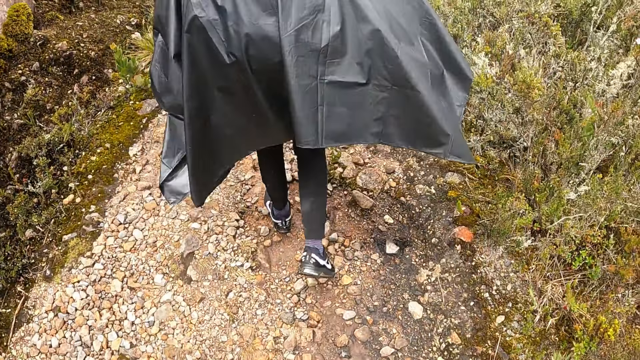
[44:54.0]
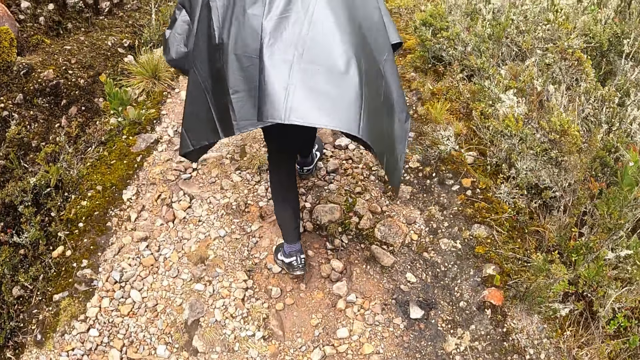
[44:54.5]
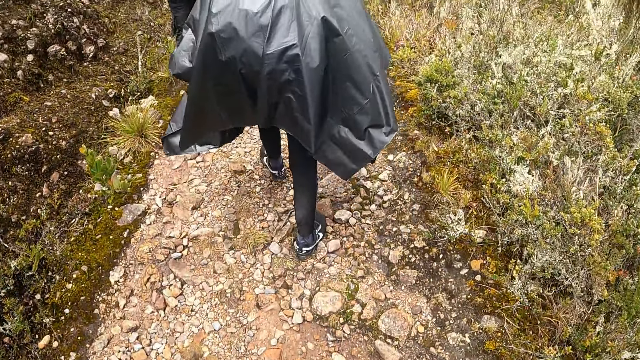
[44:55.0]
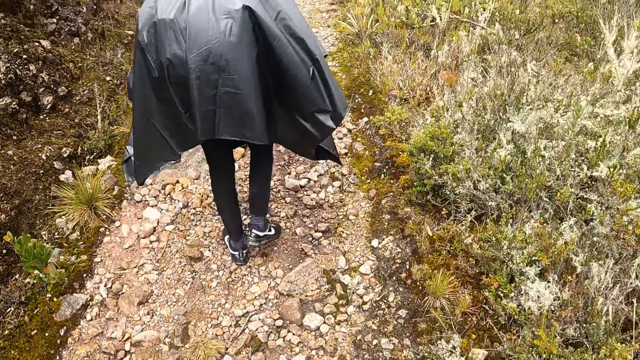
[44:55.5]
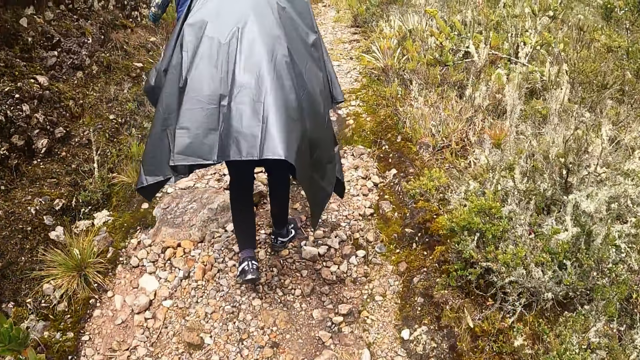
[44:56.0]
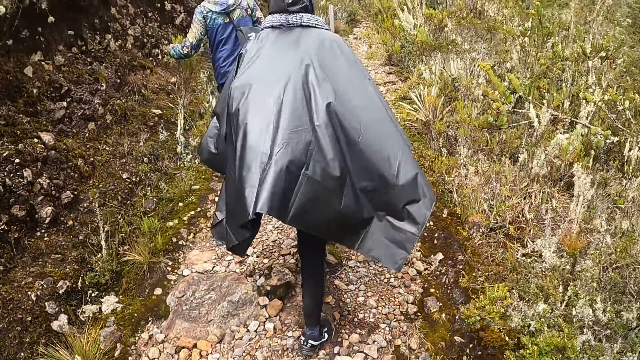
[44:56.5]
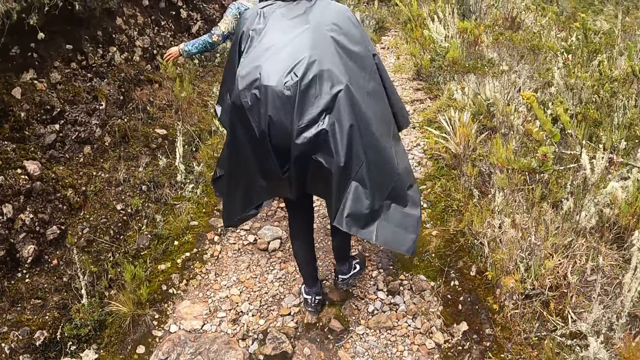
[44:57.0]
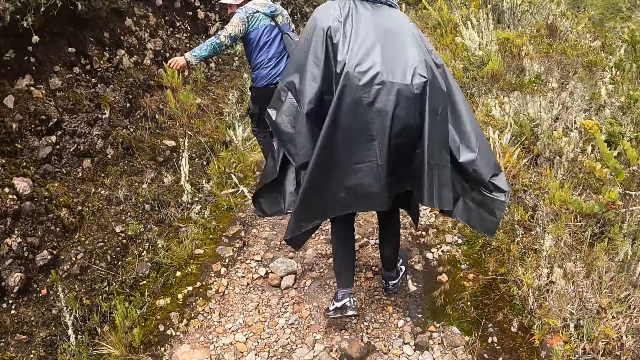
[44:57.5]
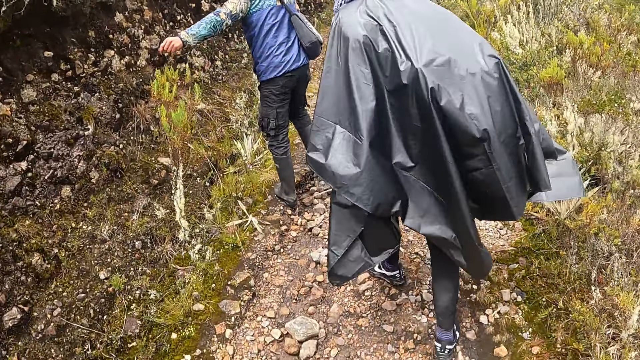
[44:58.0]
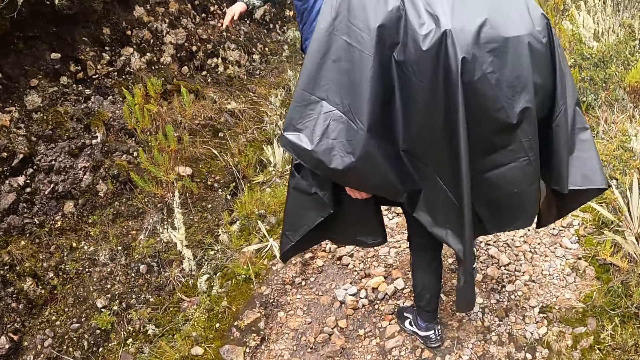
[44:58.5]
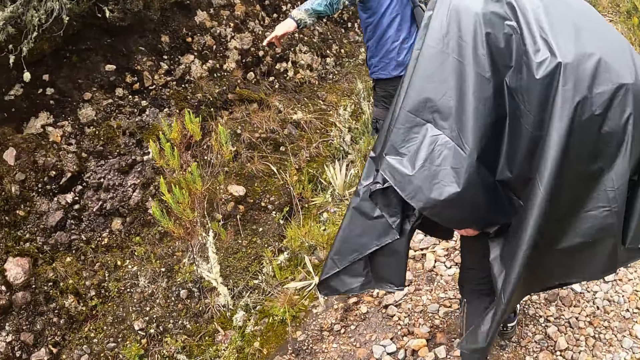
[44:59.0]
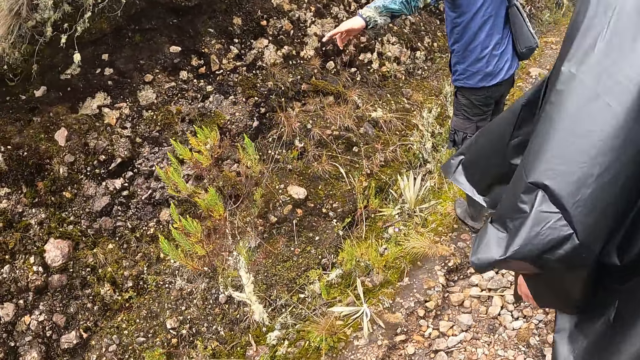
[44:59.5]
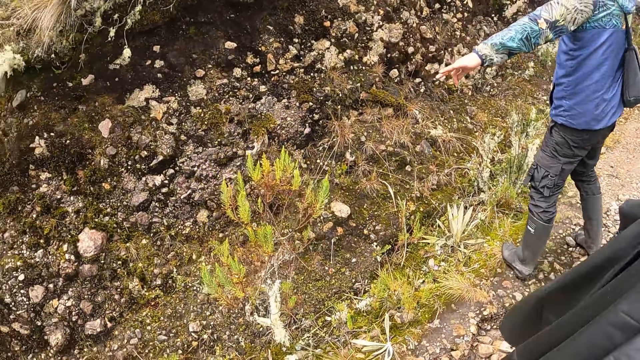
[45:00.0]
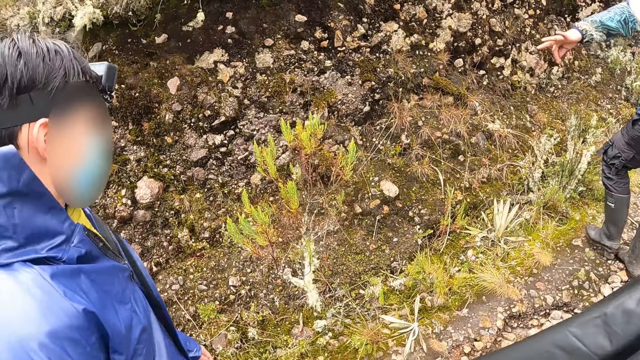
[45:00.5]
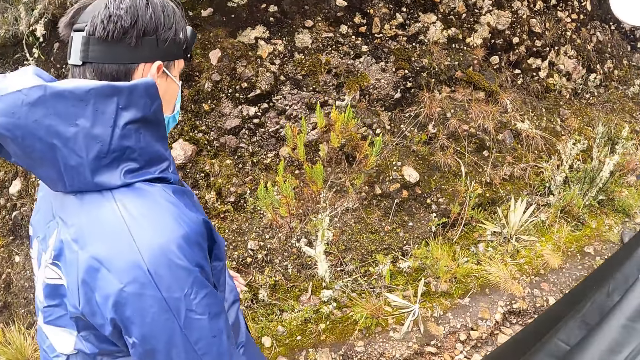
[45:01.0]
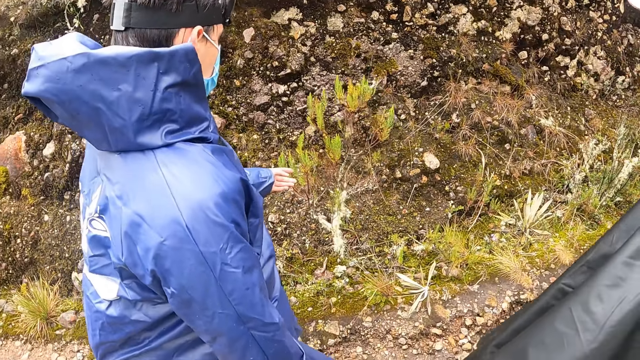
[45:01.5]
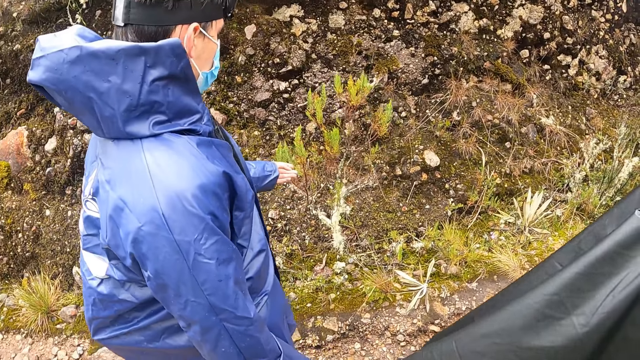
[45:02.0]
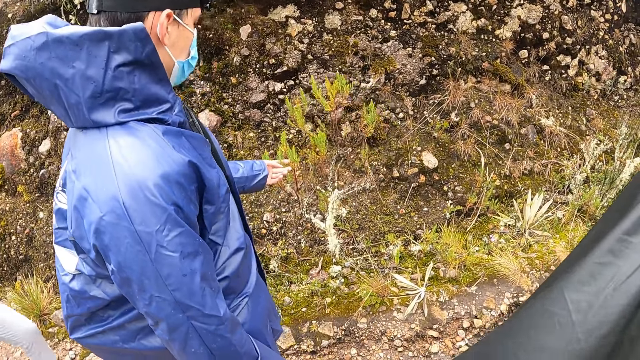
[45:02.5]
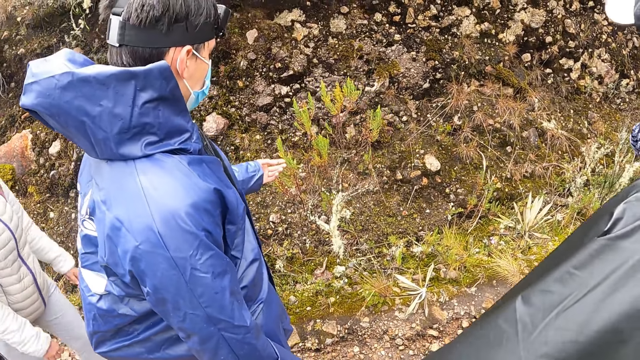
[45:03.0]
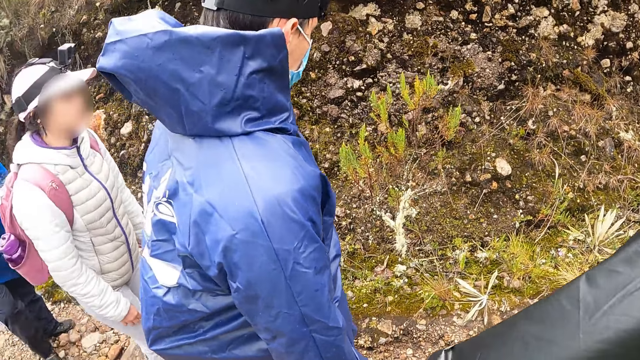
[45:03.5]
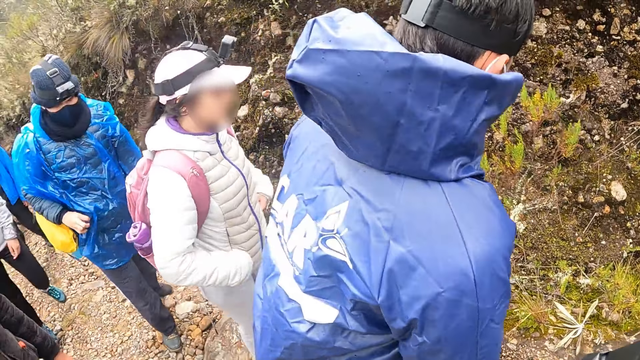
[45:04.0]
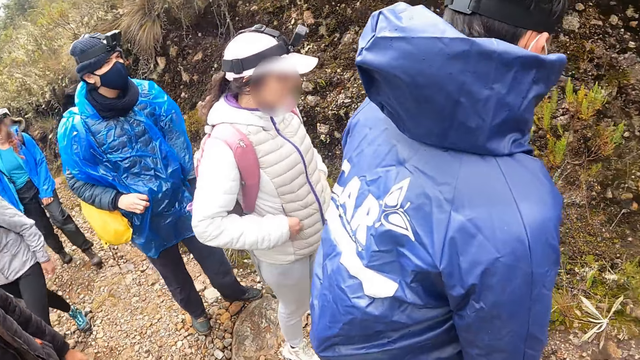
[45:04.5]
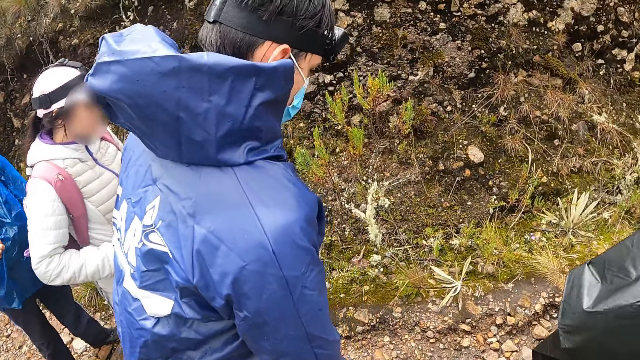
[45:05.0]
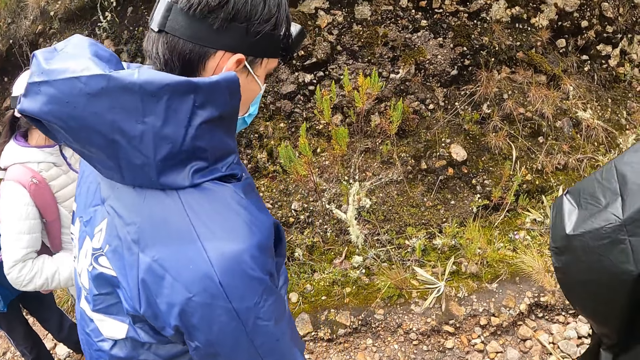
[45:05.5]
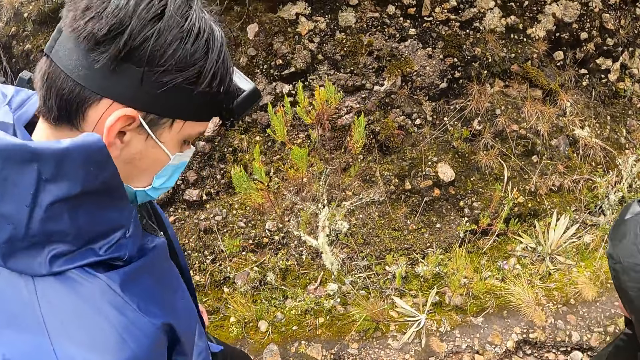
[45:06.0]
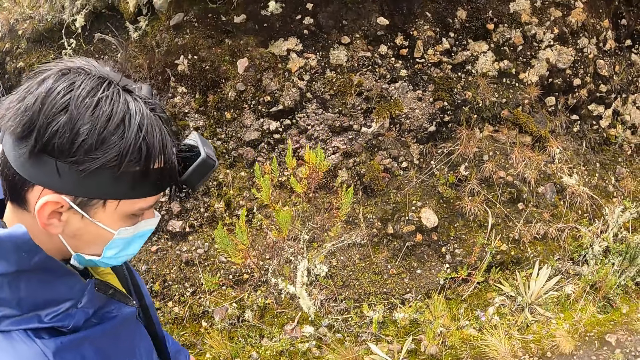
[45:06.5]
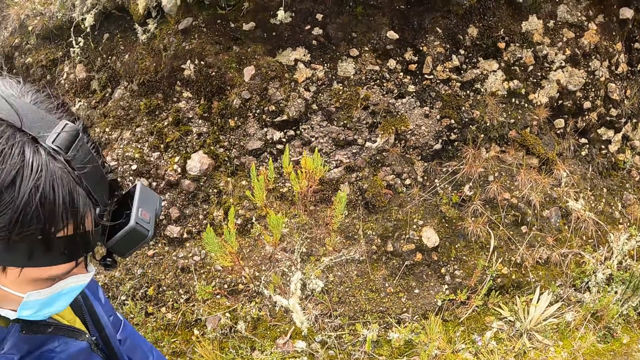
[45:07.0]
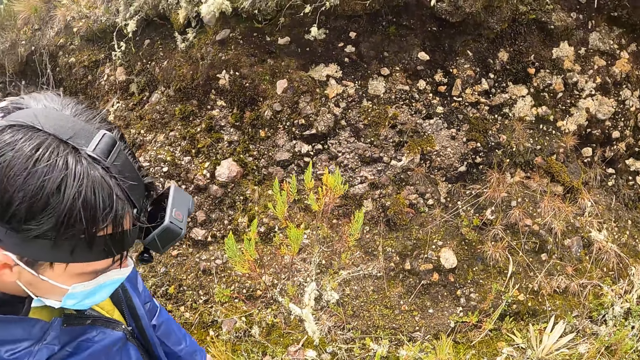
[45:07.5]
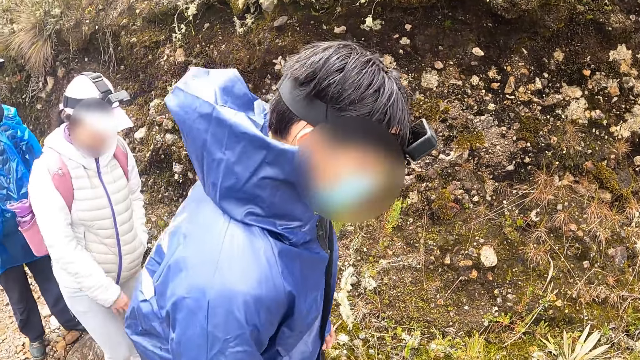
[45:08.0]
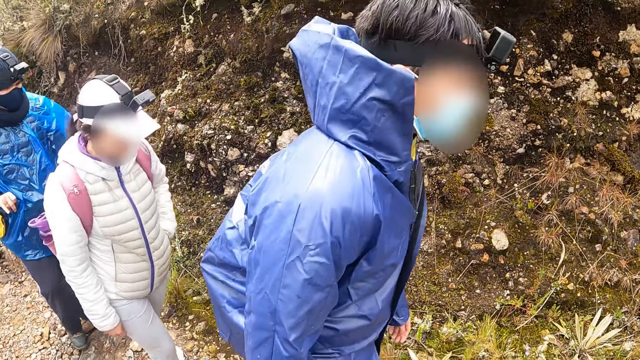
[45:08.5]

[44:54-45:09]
A man touches a plant with his left hand. A person points at the plant. Another man touches the plant with his left hand. The camera wearer looks at the plant.

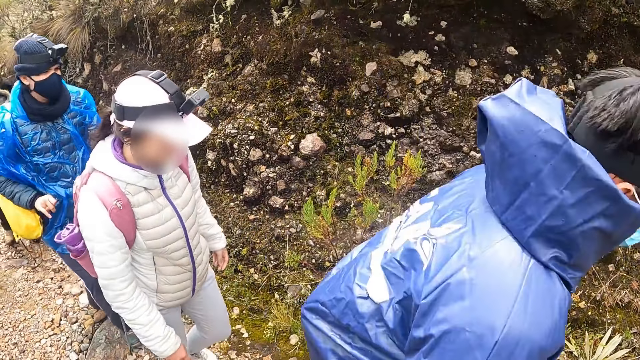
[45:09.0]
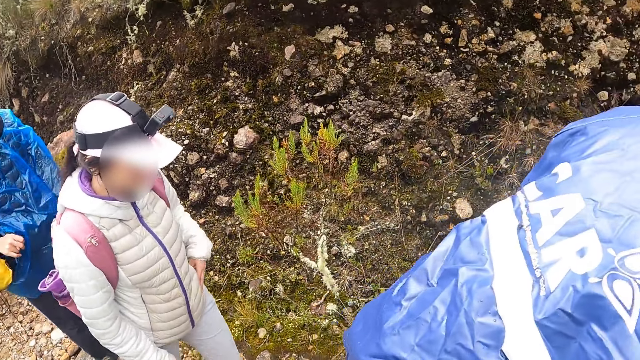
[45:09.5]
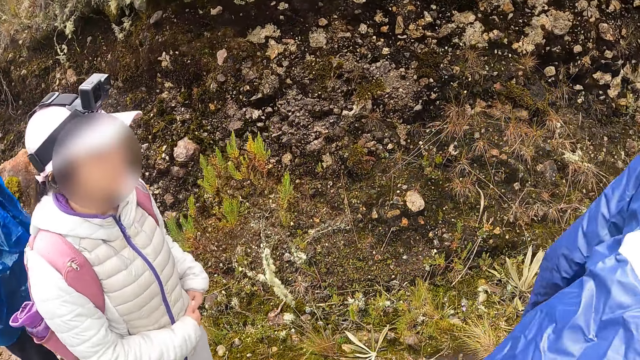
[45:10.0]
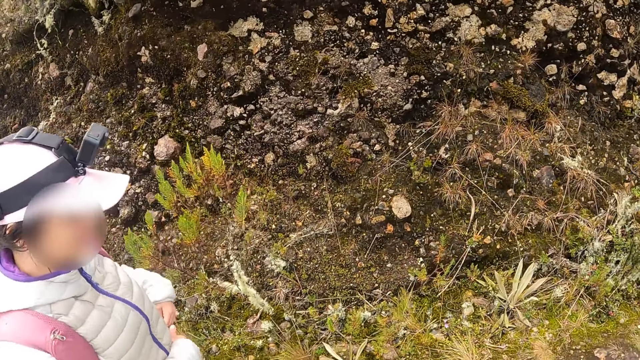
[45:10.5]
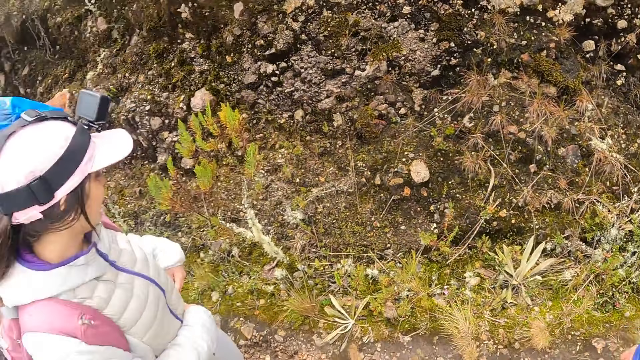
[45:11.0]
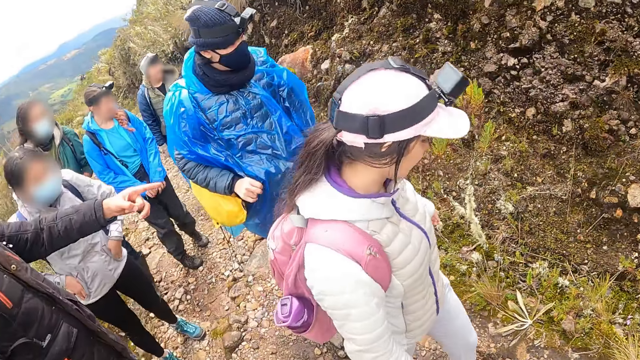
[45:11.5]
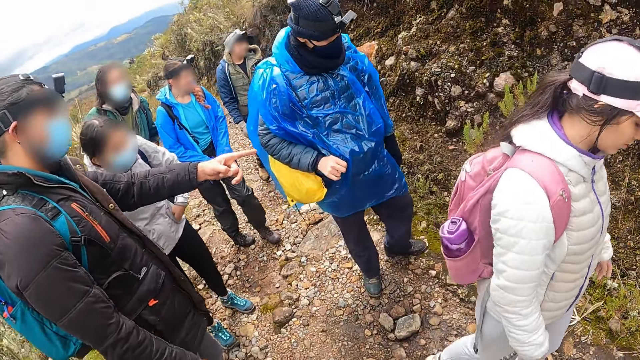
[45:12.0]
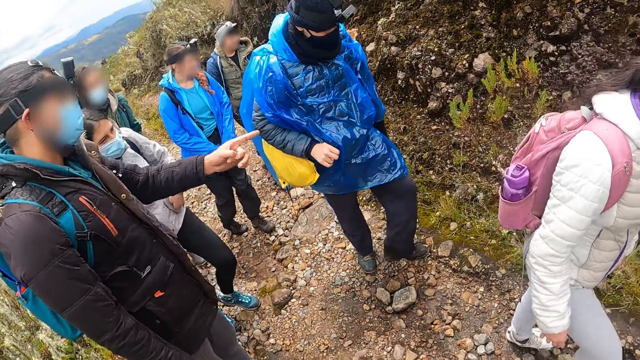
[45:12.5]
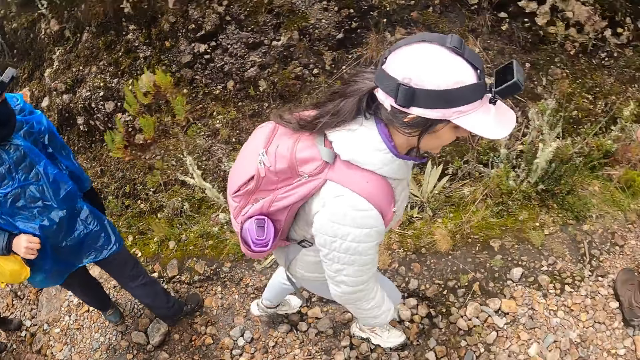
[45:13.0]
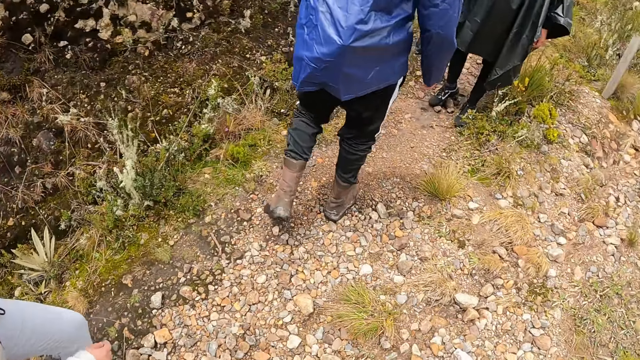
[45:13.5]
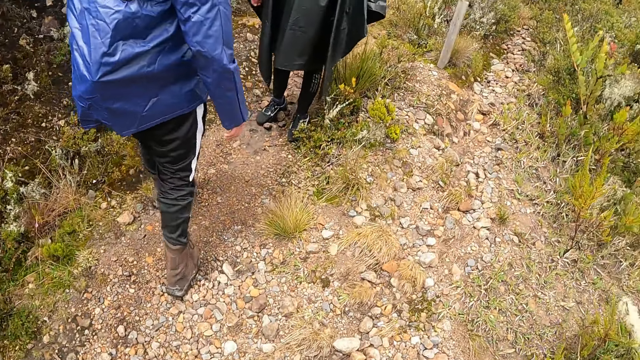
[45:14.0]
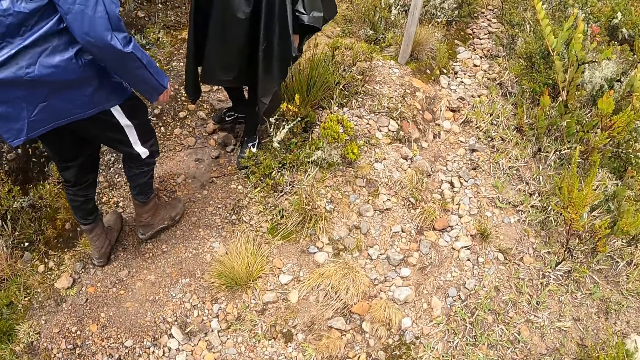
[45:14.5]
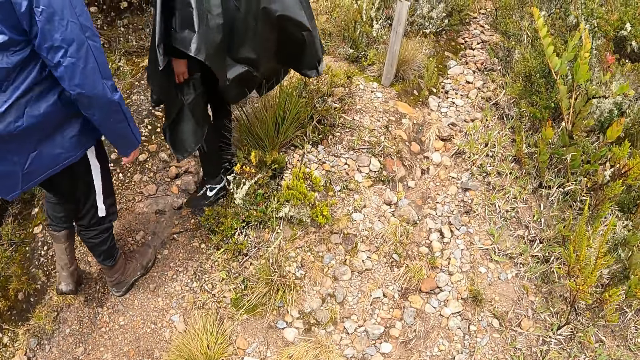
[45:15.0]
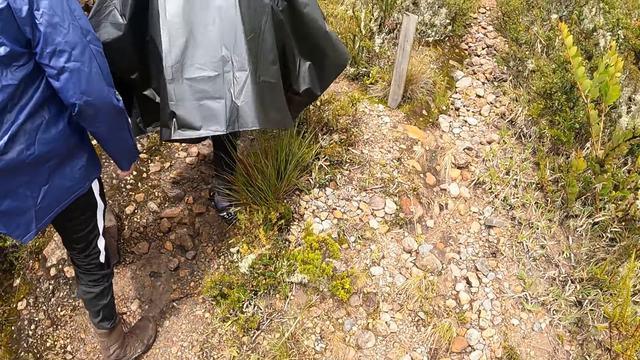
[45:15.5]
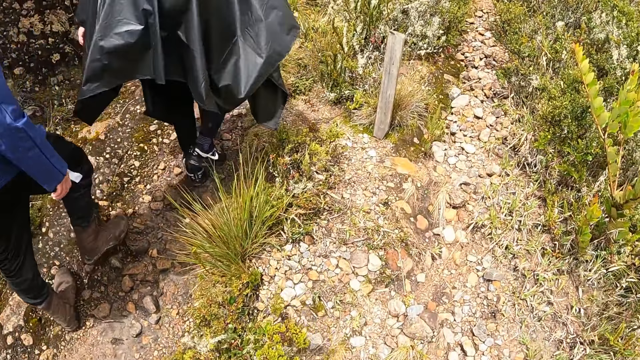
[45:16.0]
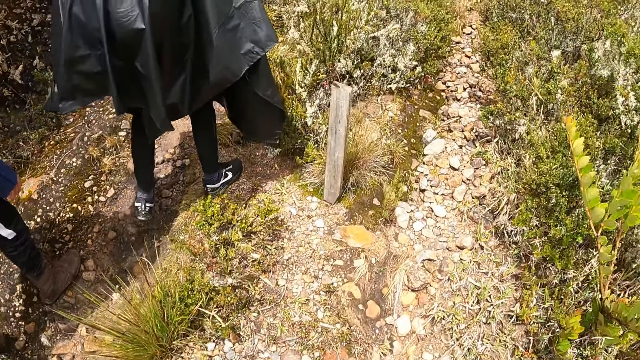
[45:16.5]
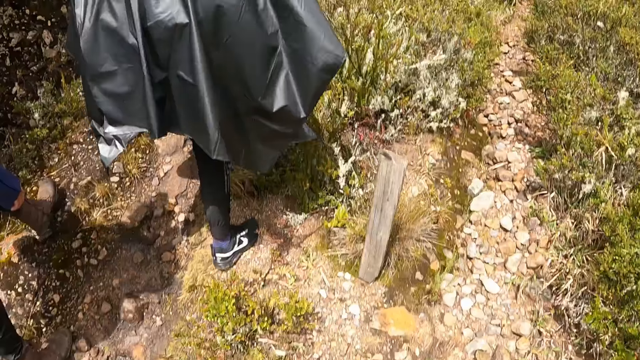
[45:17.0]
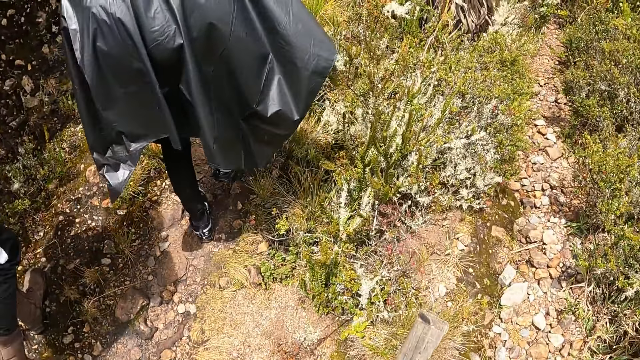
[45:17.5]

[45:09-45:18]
The camera wearer looks around. They walk uphill.
